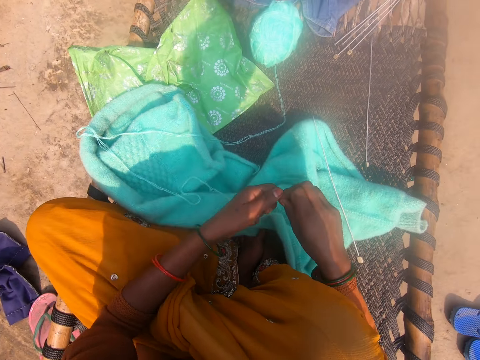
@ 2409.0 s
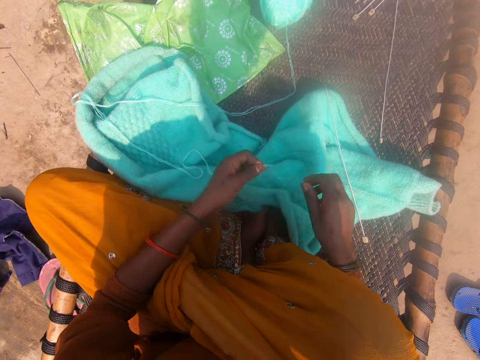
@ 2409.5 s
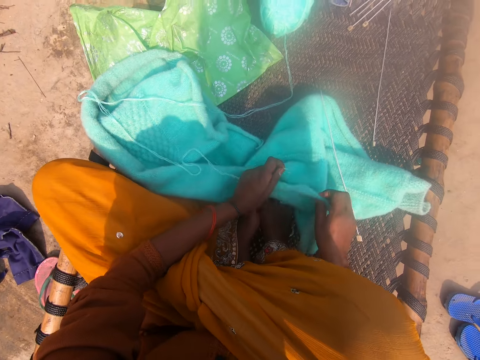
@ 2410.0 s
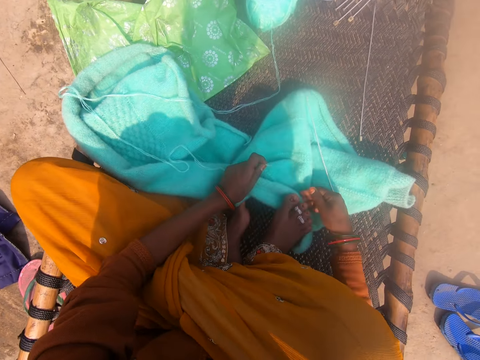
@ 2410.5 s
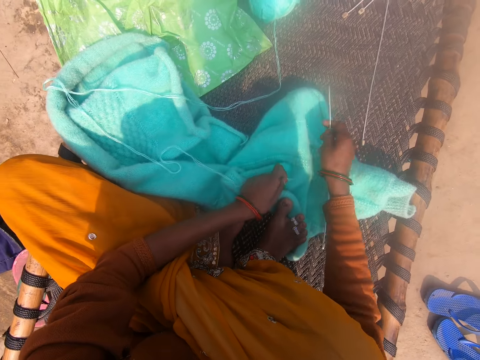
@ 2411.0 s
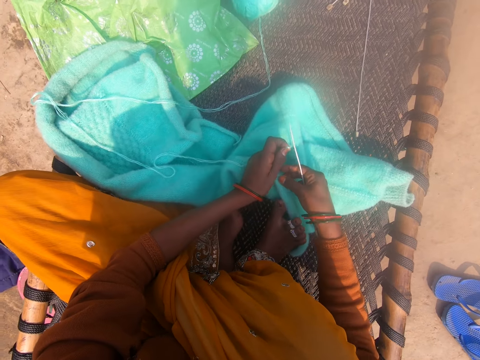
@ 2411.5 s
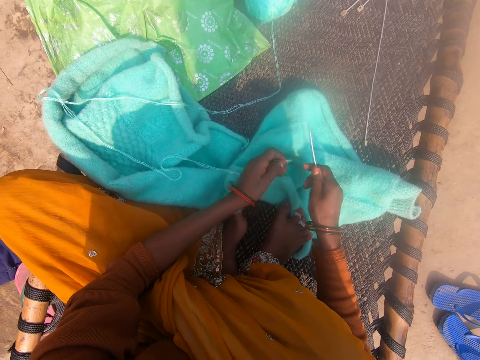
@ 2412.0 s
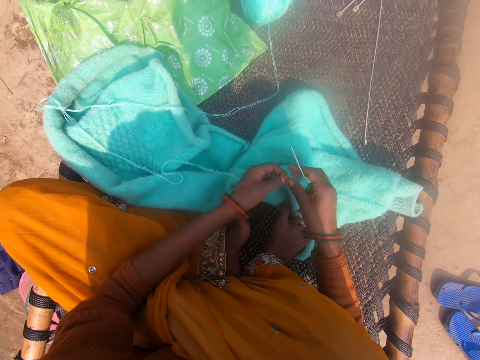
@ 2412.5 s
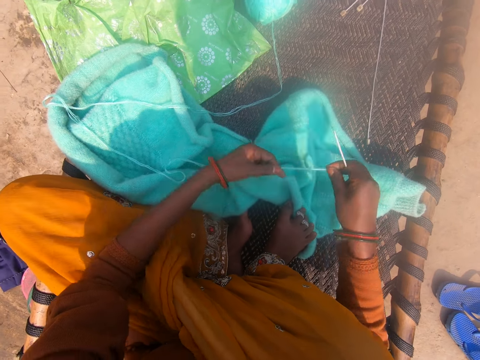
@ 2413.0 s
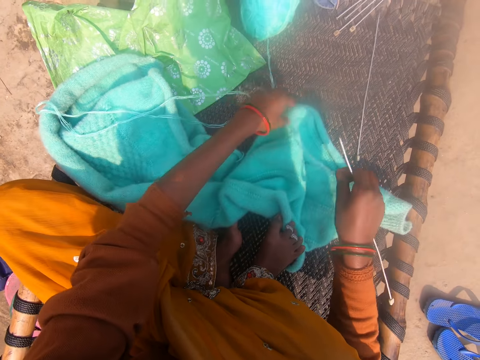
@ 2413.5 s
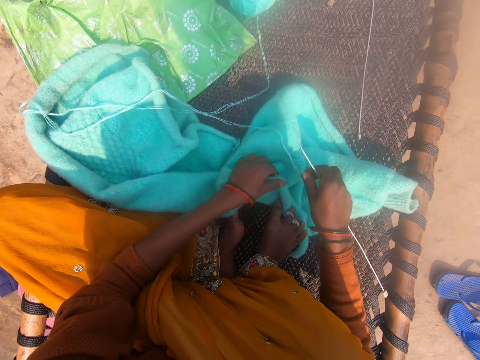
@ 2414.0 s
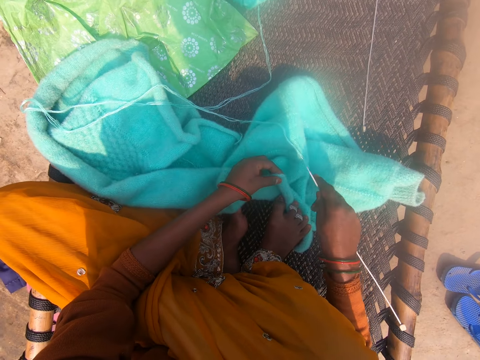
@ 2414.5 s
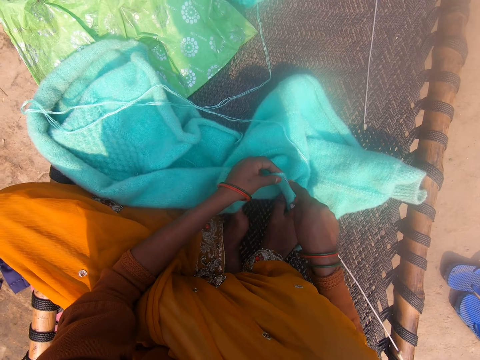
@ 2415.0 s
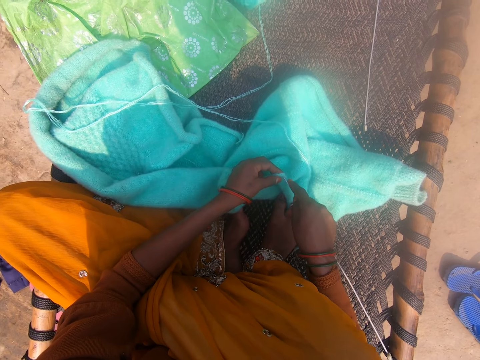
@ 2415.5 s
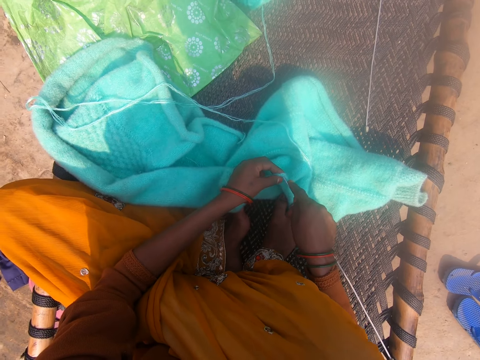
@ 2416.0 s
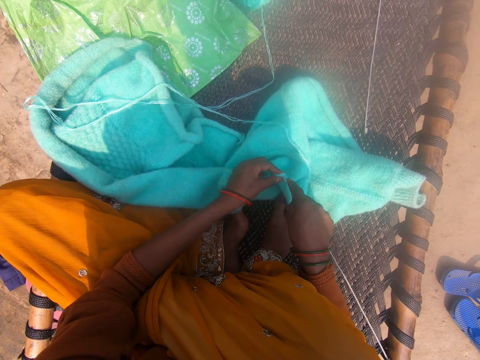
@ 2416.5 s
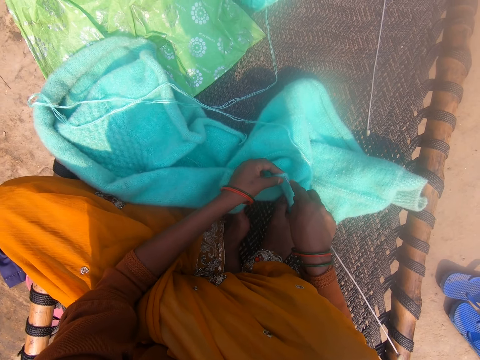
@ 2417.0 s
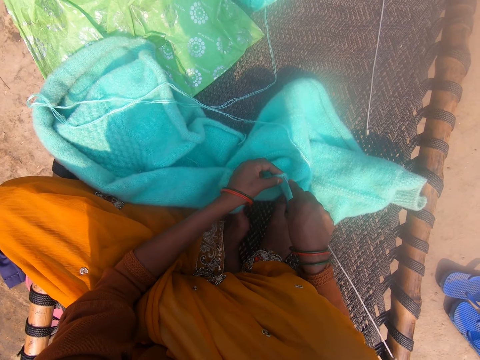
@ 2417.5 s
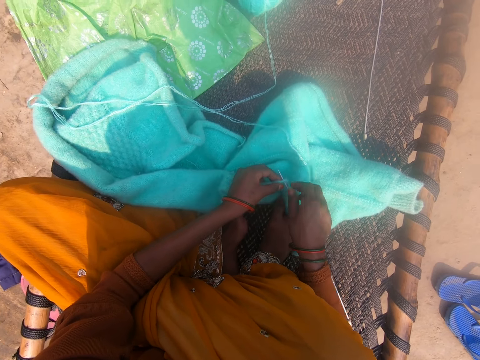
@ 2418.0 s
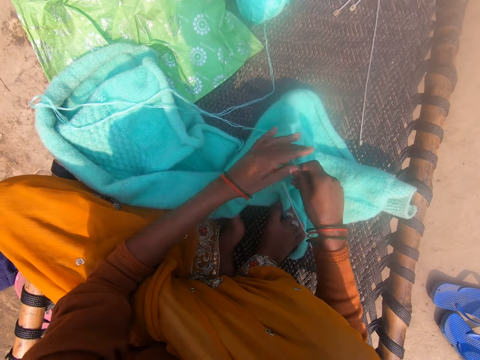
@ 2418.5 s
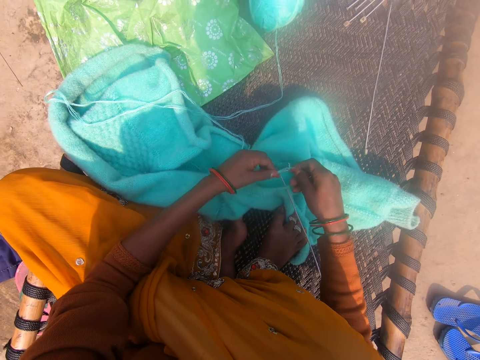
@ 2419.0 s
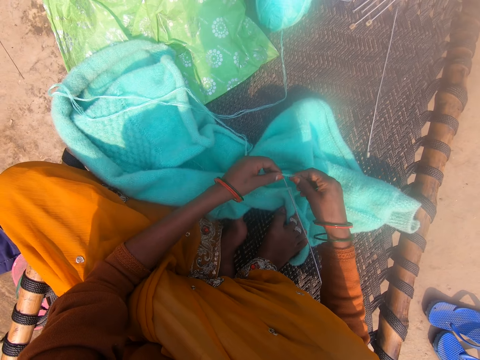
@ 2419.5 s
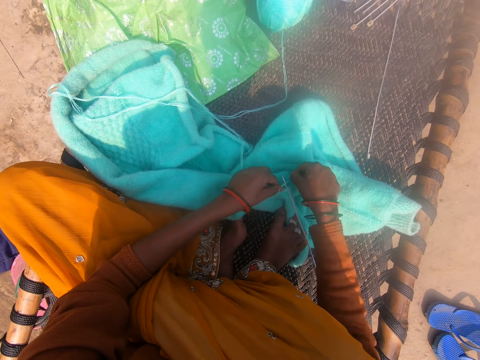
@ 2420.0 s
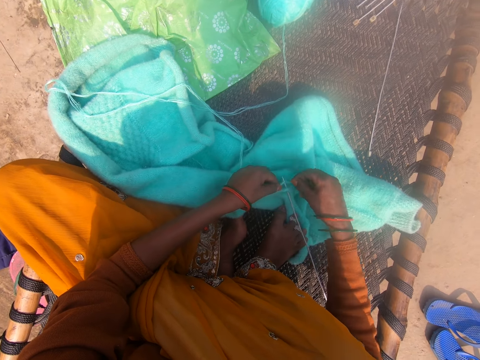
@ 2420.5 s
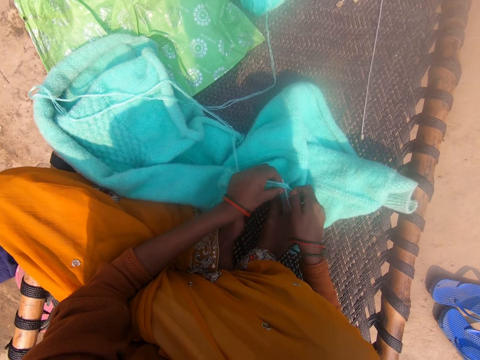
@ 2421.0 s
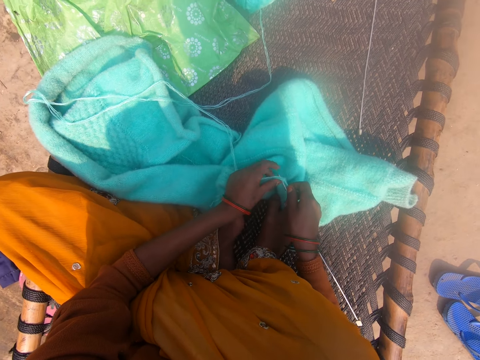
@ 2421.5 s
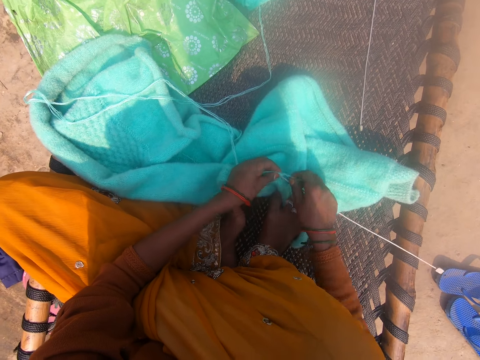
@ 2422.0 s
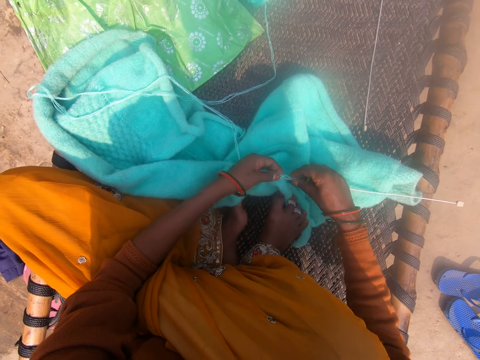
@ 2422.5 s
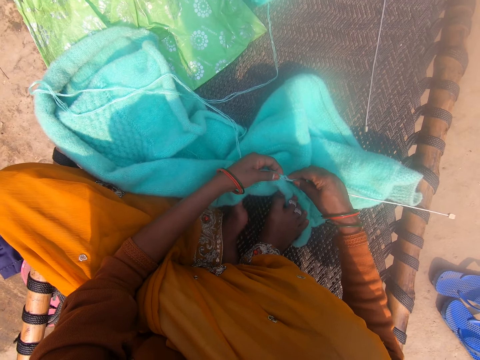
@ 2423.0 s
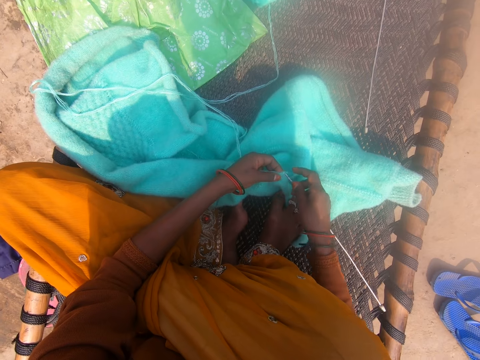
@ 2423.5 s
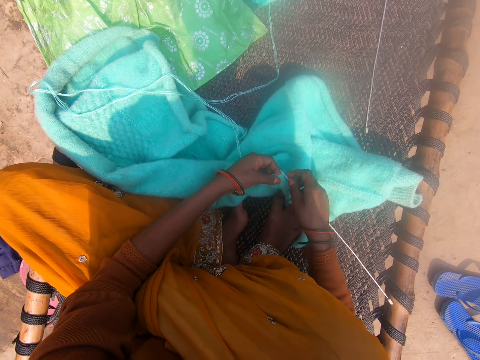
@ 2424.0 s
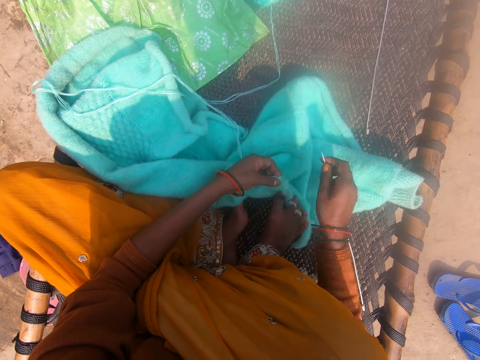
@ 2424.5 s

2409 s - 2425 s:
The camera wearer steps on the fabric. She picks up the knitting needle or crochet hook from the mat with her hand. She puts down the thread. She pins the fabric with the crochet hook. She knits the cardigan and wool together with the knitting needle. She folds the yarn on the crochet hook. She puts the thread on the fabric.

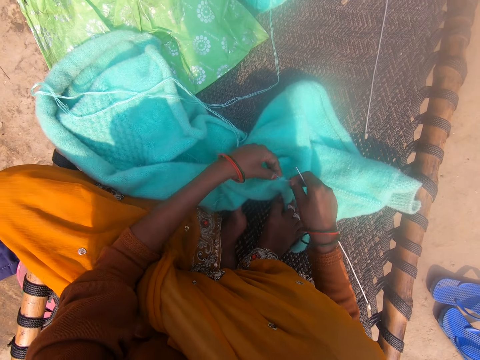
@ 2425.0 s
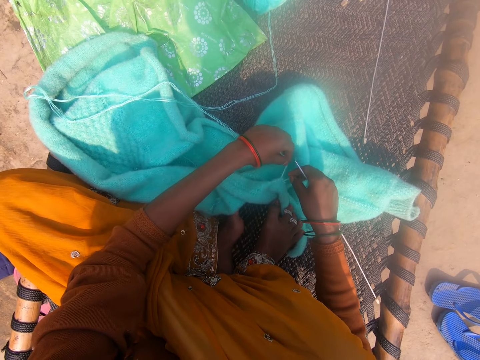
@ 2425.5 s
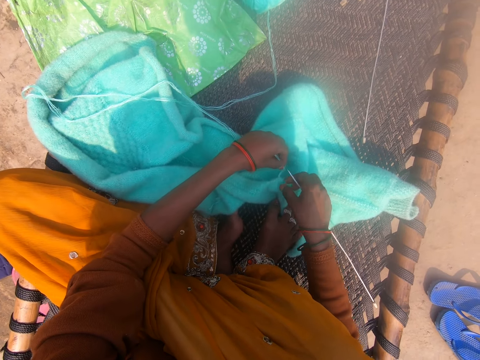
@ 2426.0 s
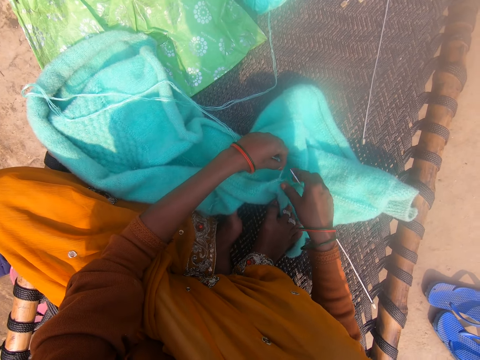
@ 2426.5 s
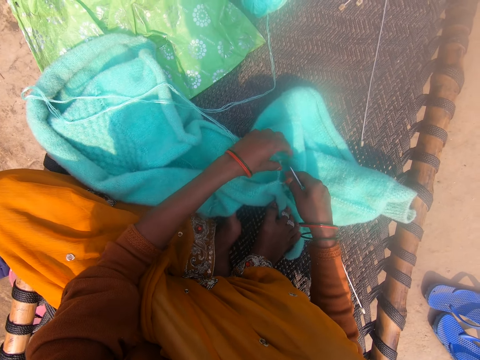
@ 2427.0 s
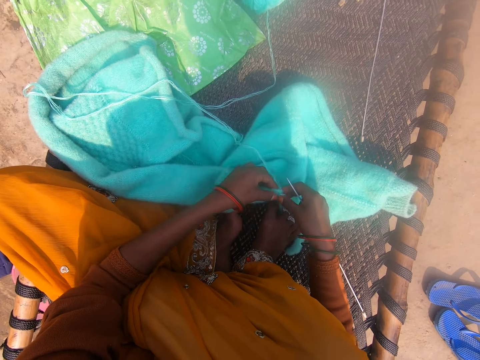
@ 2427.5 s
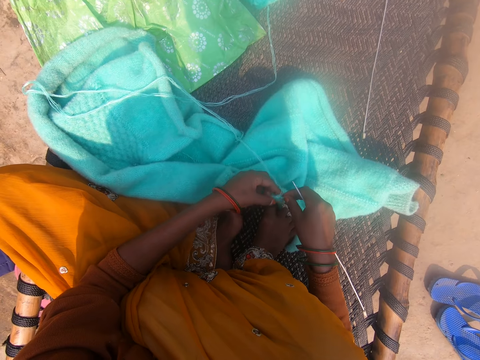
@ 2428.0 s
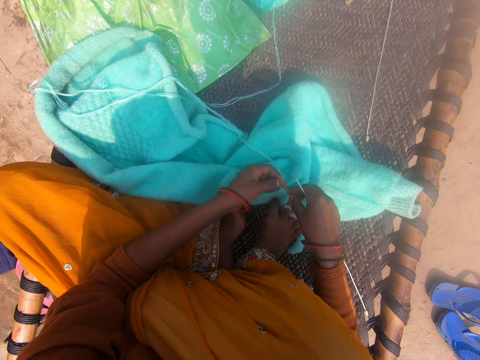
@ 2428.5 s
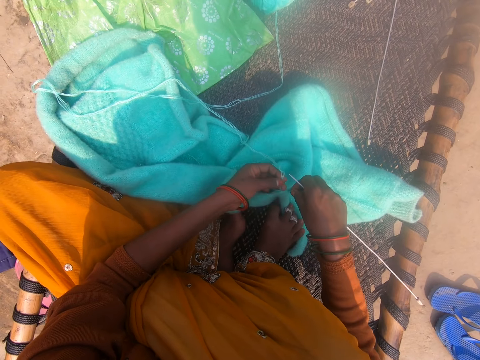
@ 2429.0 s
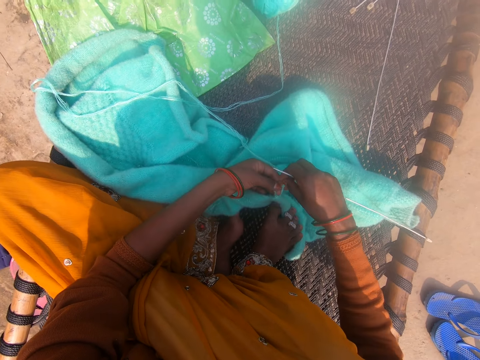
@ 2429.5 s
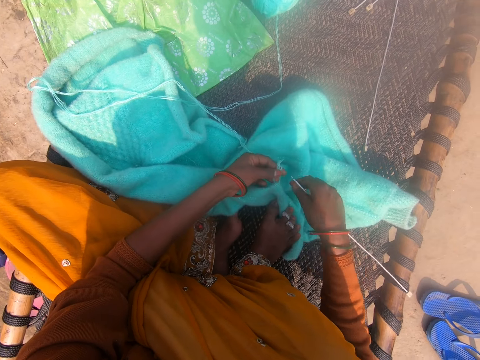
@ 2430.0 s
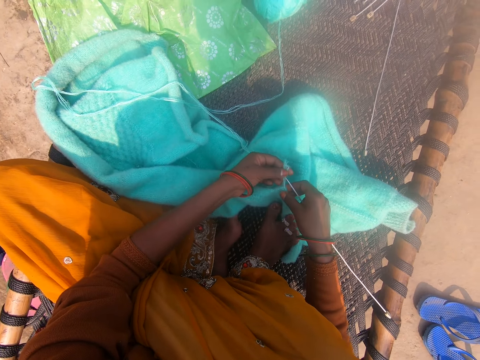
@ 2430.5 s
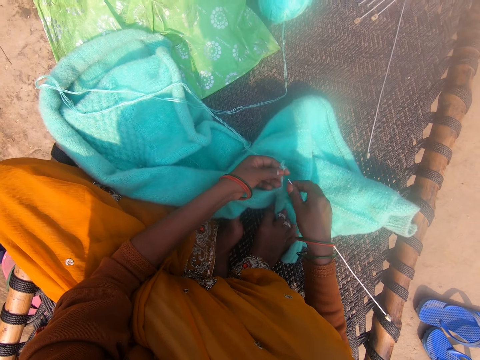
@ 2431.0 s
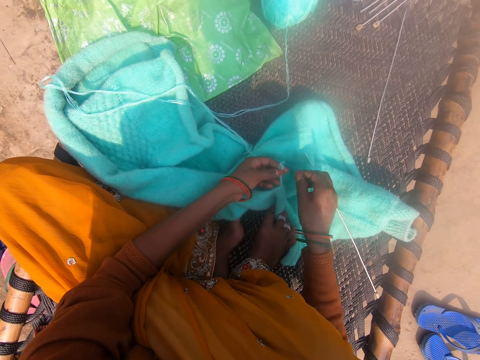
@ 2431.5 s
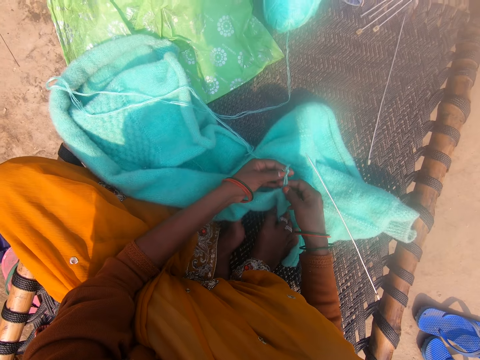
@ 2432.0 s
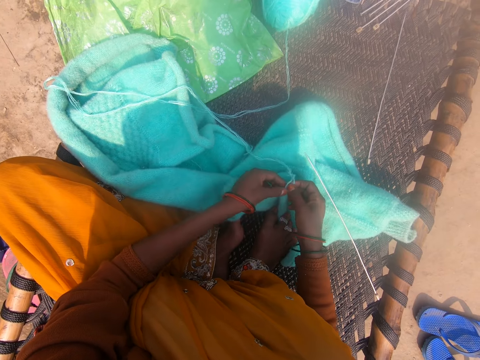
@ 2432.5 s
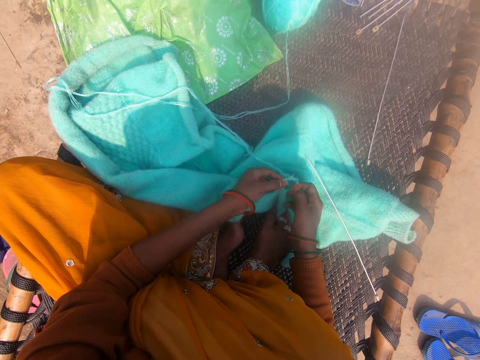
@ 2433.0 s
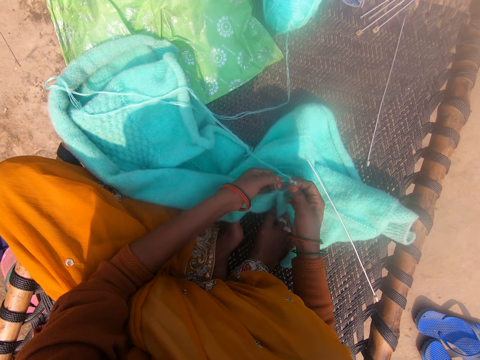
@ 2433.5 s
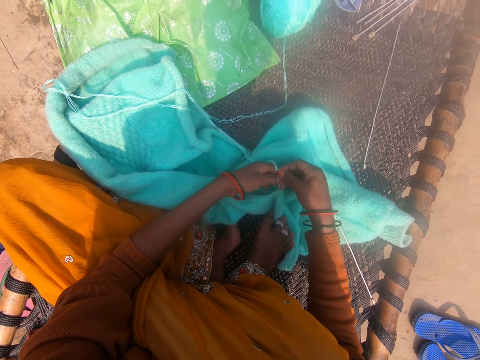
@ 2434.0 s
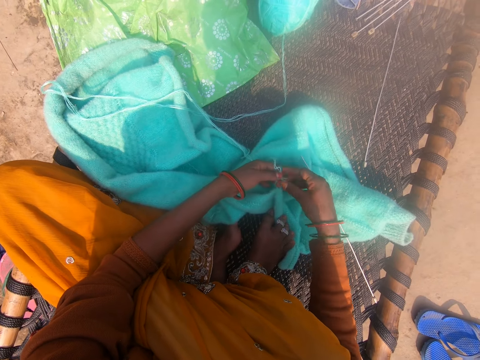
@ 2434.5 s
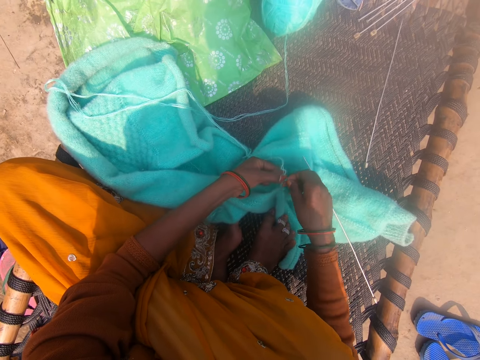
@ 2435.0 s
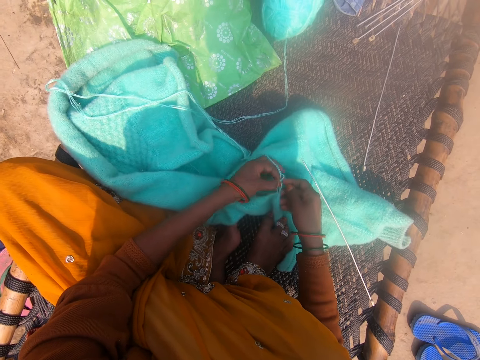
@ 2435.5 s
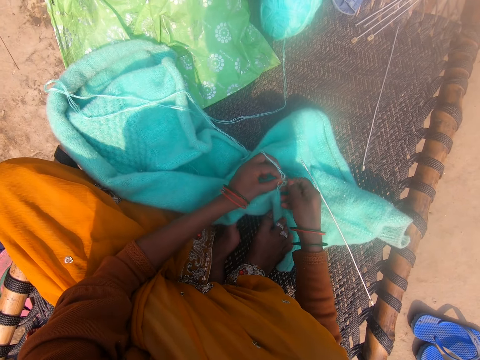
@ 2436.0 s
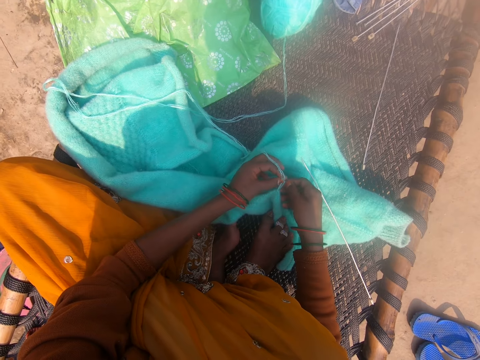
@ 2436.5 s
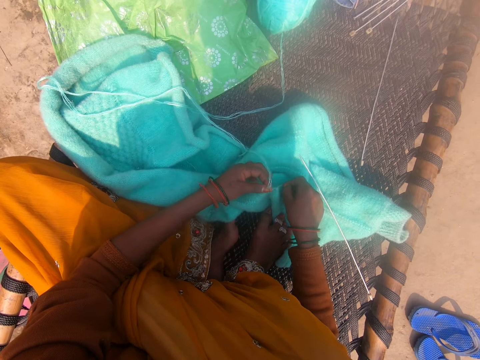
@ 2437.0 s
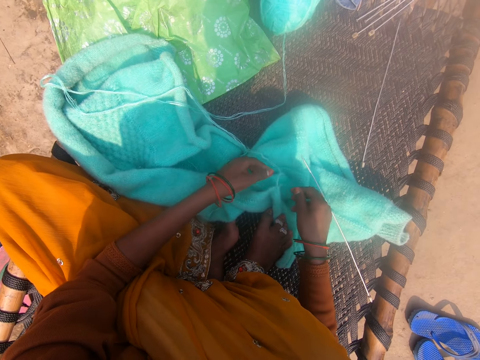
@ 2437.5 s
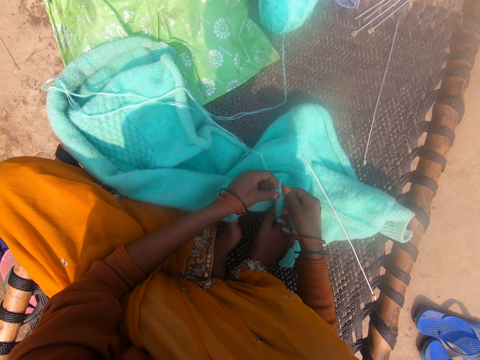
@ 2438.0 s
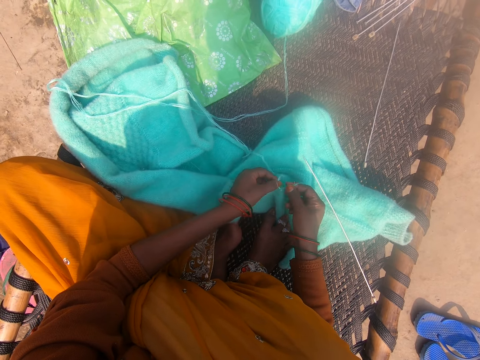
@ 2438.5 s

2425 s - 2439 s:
The camera wearer holds the thread. She drops the knitting needle on the mat with her hand. She folds the yarn on the fabric. She ties the wool together with both hands.
